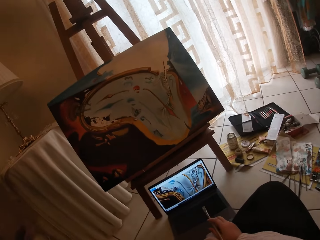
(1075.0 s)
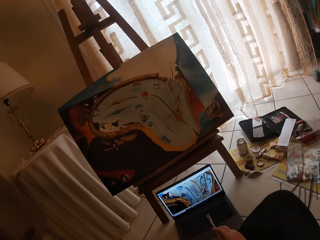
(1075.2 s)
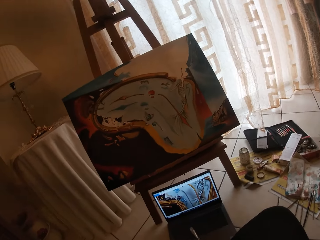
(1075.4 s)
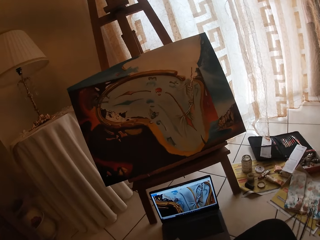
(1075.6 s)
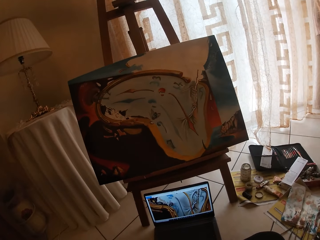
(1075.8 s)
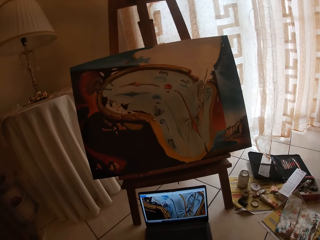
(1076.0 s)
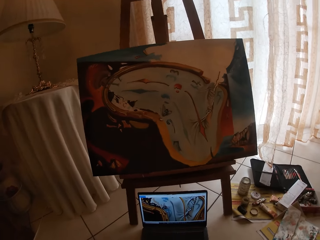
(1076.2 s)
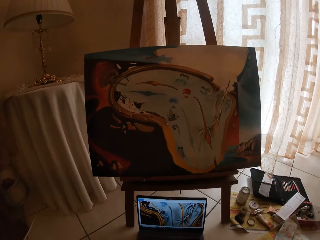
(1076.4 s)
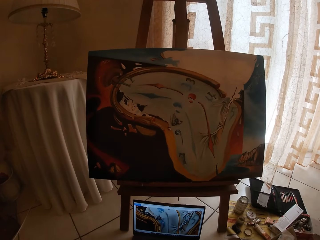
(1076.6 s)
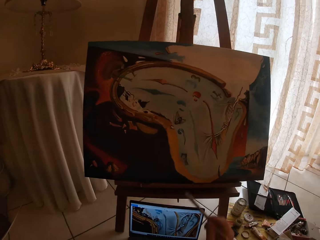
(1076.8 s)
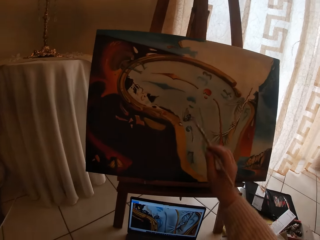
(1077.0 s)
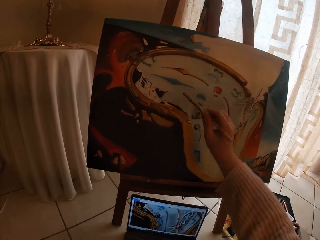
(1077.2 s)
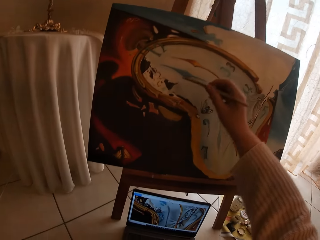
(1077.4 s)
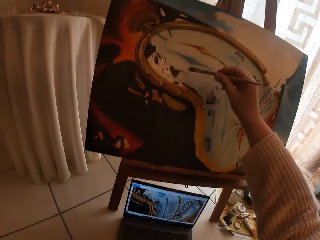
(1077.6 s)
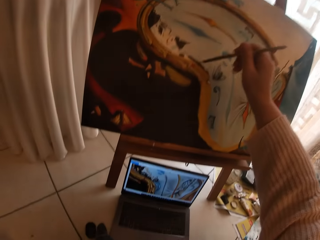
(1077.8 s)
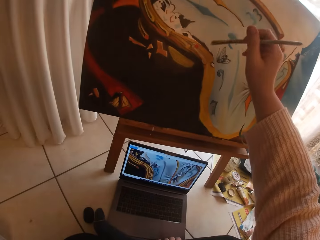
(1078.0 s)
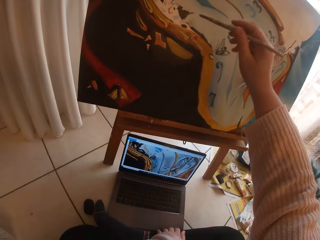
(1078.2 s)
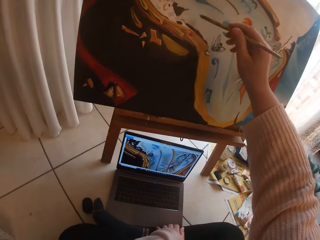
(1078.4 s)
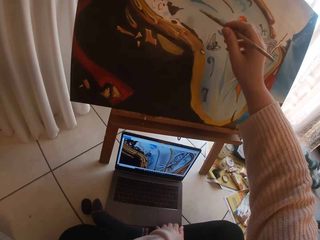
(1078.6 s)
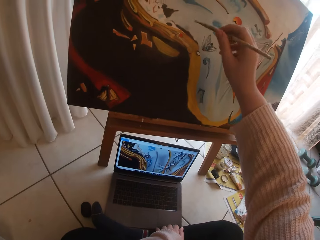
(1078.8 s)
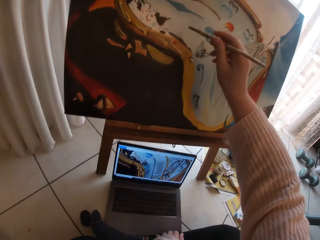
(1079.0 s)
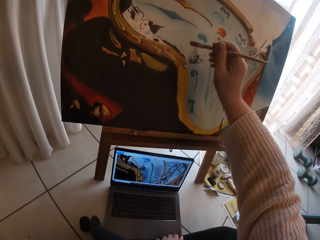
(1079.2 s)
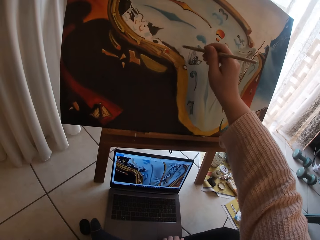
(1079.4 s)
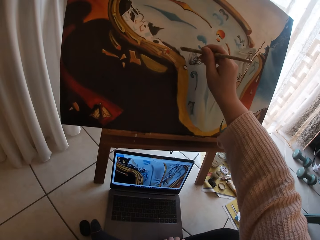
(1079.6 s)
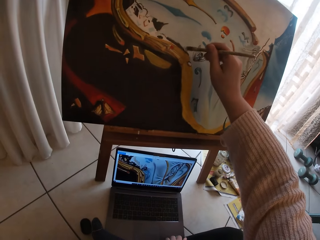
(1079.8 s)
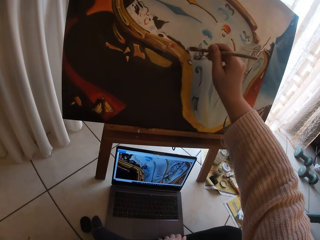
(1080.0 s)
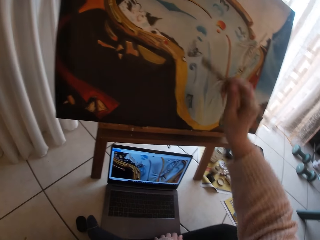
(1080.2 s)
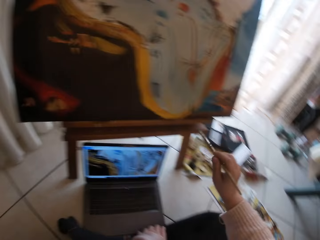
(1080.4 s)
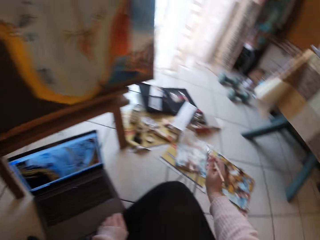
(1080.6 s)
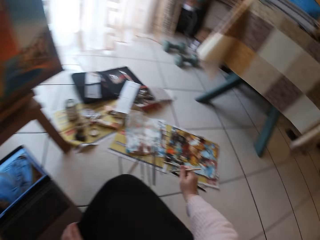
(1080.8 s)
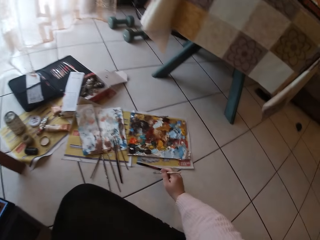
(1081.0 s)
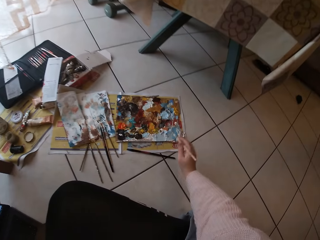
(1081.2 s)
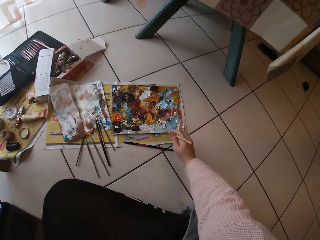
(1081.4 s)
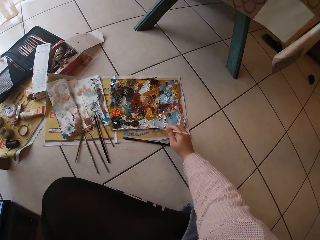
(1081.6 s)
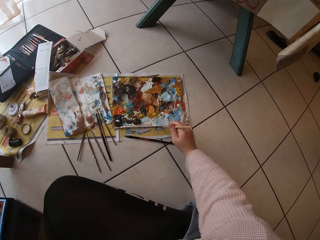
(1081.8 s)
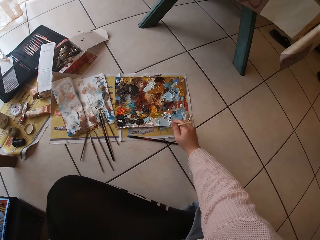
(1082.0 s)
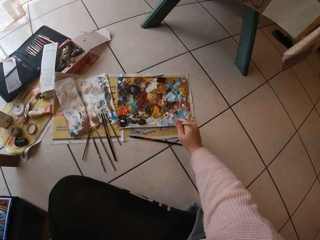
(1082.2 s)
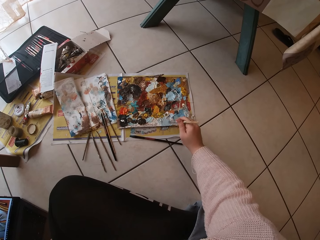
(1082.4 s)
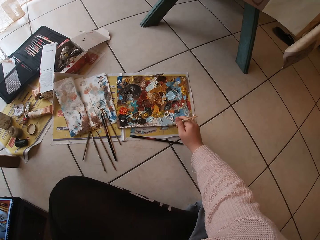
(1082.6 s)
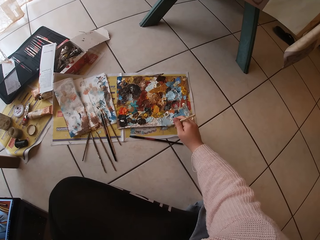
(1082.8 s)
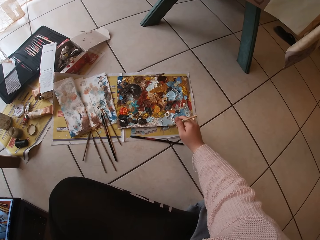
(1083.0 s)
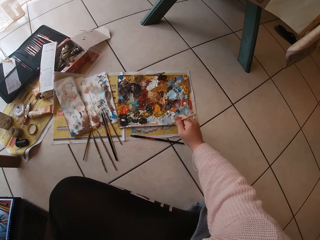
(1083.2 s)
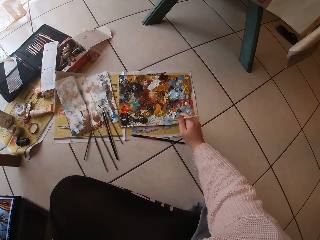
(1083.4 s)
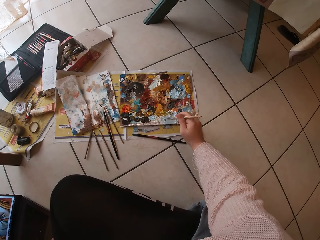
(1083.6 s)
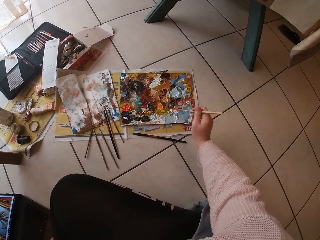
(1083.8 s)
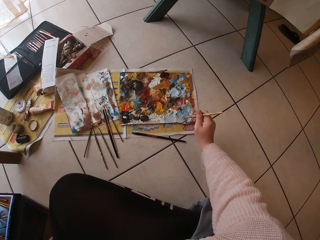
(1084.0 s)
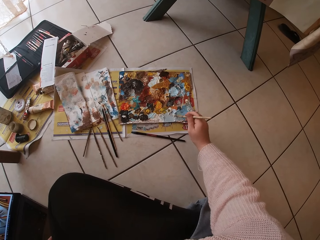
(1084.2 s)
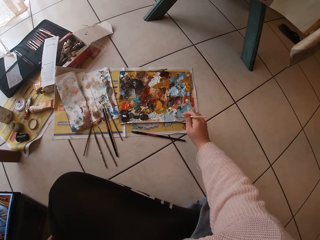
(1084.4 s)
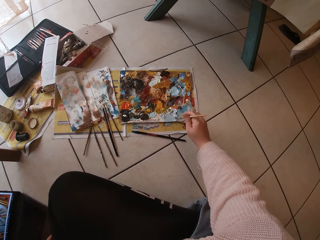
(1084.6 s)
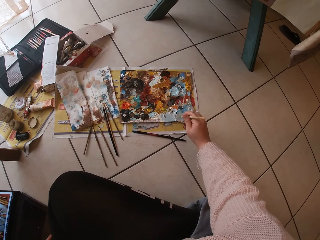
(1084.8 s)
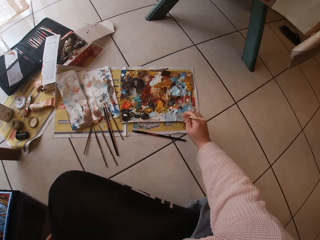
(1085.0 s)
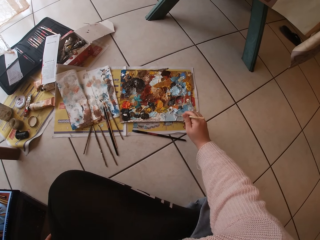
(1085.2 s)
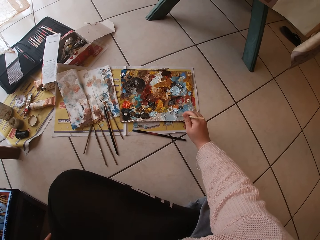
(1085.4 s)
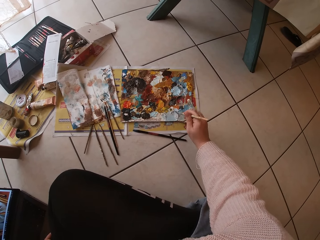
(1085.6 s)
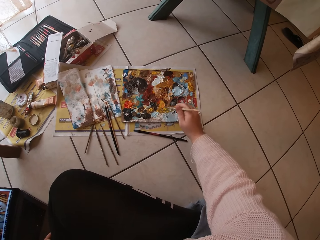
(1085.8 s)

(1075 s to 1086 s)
The camera wearer paints on the drawing board using the paint brush. They swirl the brush on the palette. They take the paint on the paint palette.

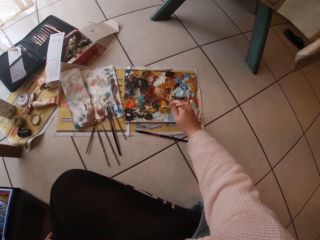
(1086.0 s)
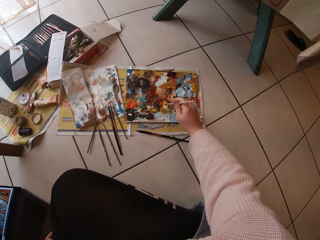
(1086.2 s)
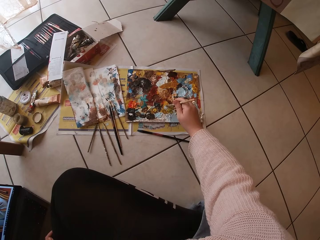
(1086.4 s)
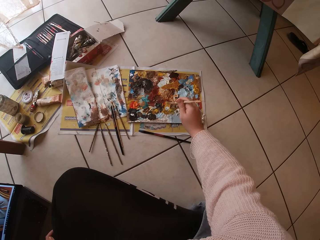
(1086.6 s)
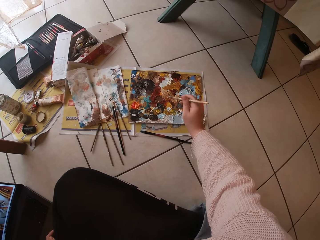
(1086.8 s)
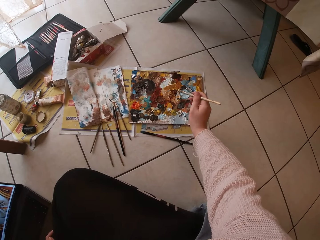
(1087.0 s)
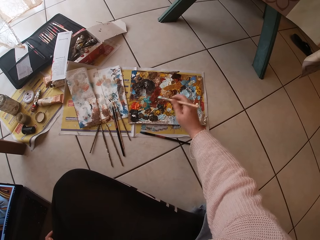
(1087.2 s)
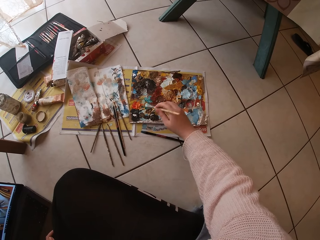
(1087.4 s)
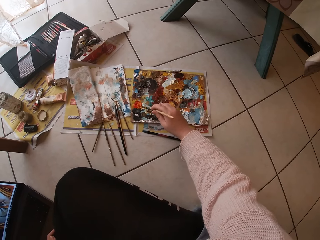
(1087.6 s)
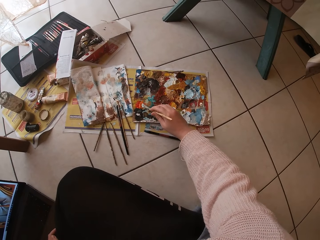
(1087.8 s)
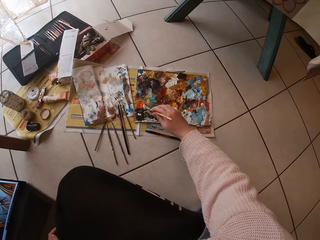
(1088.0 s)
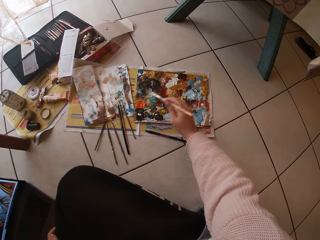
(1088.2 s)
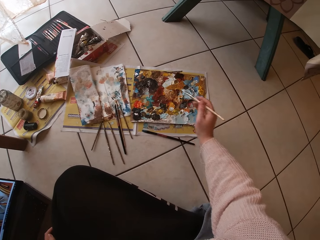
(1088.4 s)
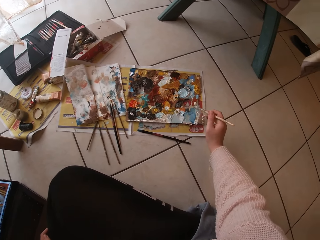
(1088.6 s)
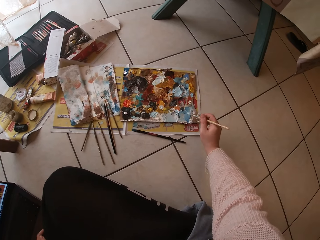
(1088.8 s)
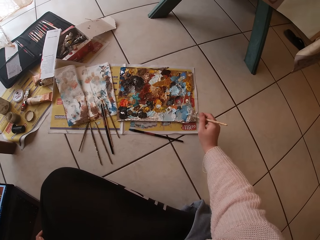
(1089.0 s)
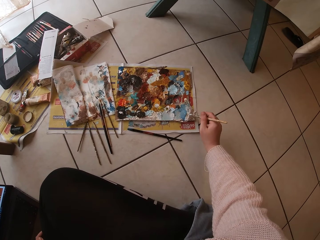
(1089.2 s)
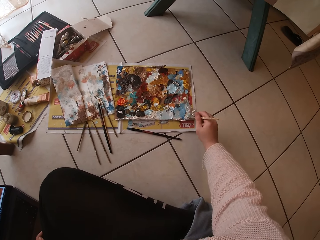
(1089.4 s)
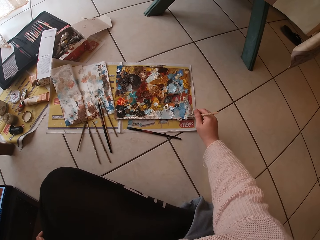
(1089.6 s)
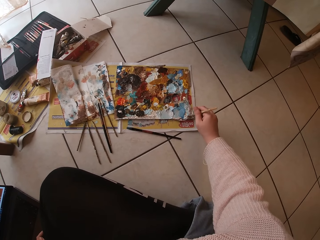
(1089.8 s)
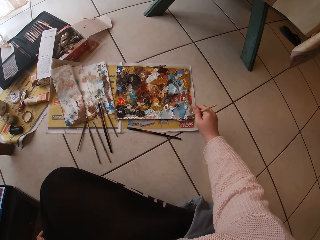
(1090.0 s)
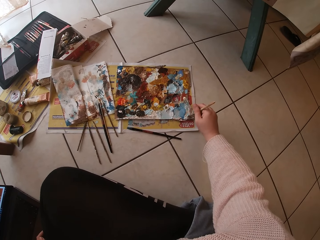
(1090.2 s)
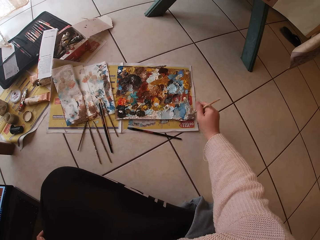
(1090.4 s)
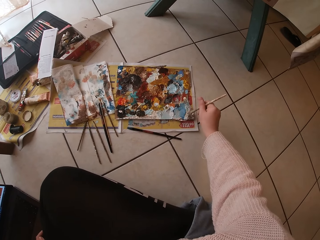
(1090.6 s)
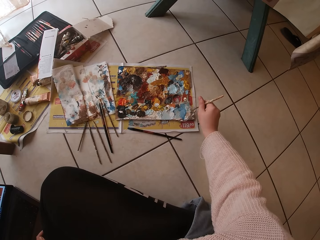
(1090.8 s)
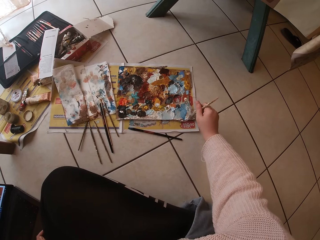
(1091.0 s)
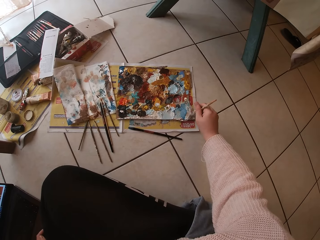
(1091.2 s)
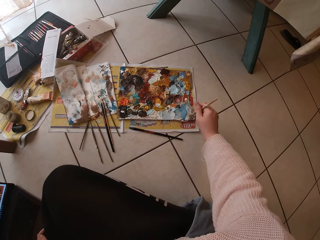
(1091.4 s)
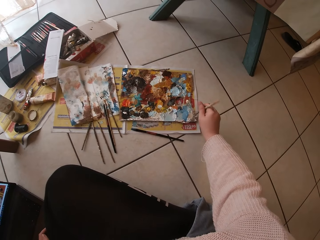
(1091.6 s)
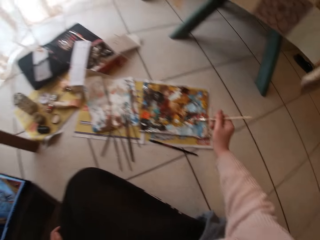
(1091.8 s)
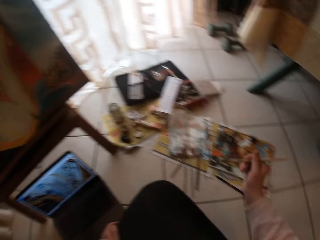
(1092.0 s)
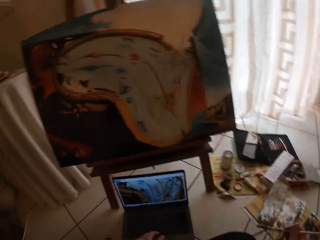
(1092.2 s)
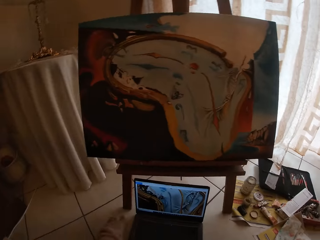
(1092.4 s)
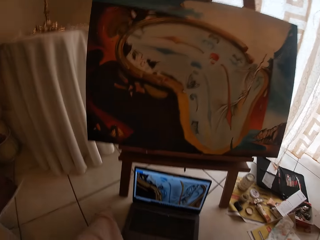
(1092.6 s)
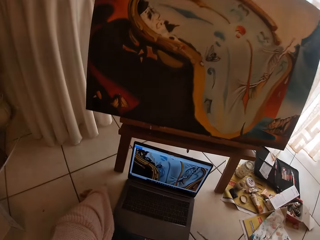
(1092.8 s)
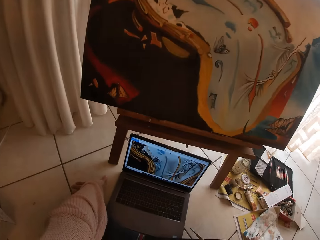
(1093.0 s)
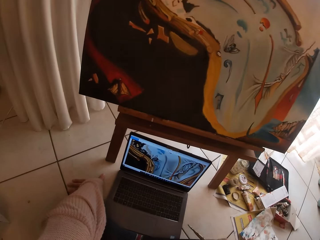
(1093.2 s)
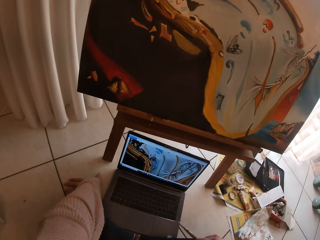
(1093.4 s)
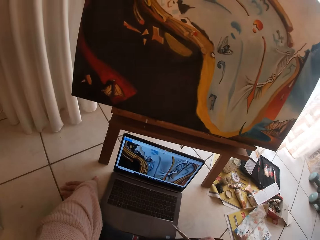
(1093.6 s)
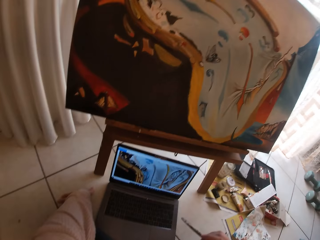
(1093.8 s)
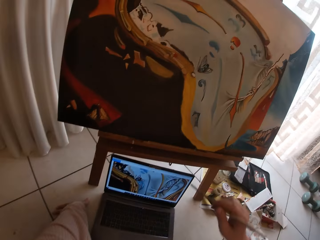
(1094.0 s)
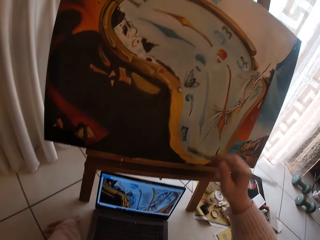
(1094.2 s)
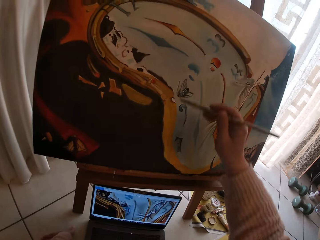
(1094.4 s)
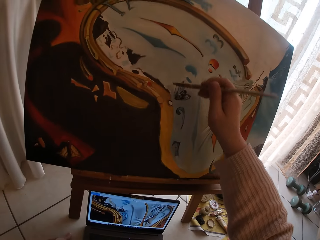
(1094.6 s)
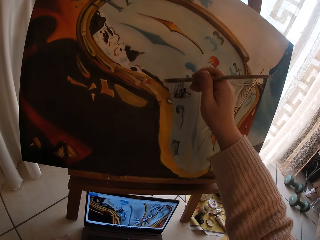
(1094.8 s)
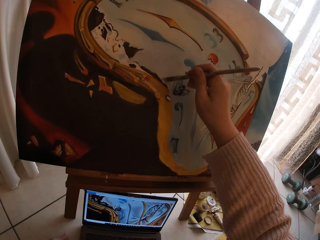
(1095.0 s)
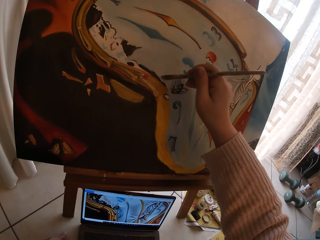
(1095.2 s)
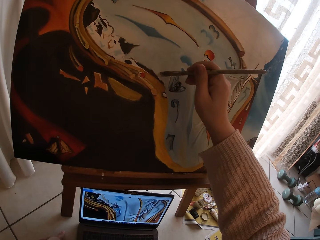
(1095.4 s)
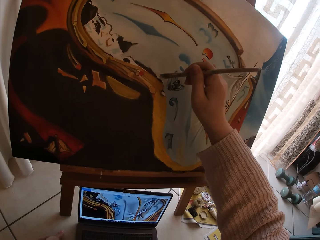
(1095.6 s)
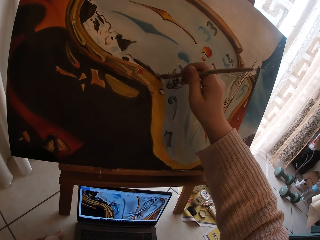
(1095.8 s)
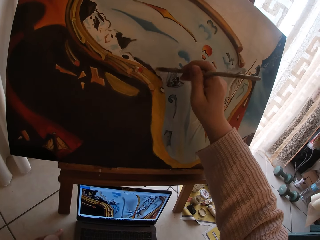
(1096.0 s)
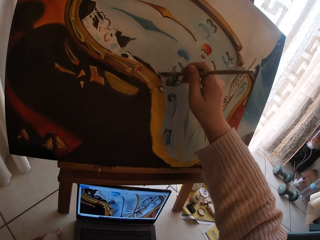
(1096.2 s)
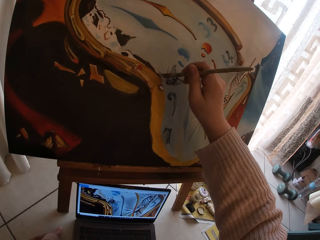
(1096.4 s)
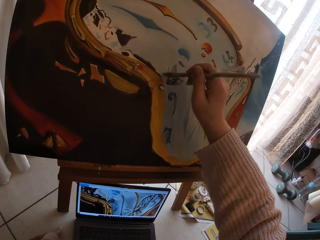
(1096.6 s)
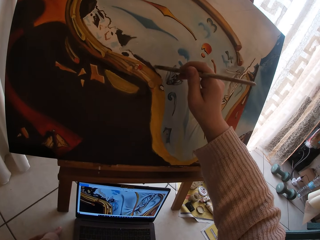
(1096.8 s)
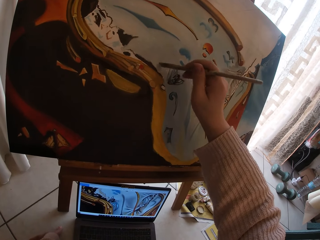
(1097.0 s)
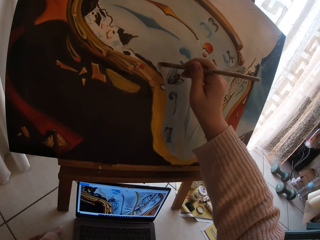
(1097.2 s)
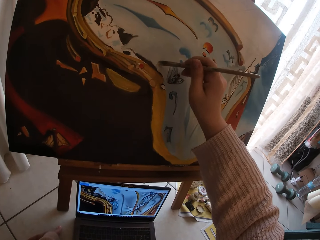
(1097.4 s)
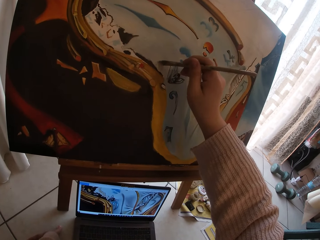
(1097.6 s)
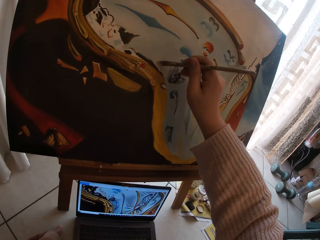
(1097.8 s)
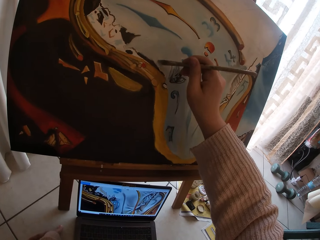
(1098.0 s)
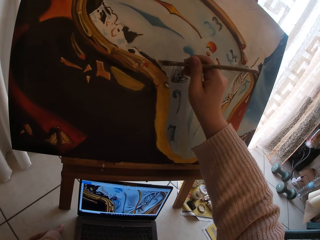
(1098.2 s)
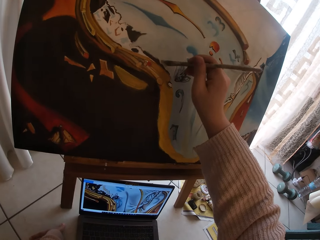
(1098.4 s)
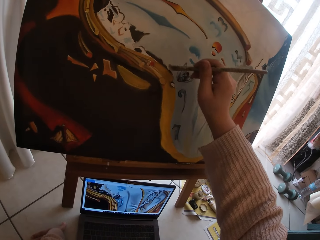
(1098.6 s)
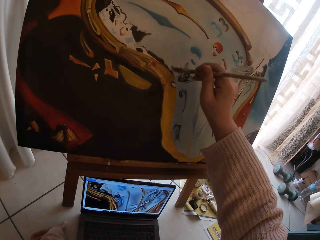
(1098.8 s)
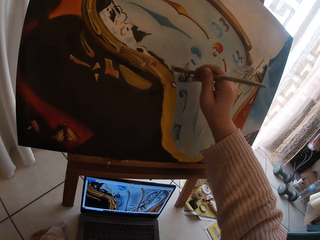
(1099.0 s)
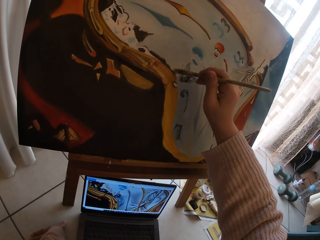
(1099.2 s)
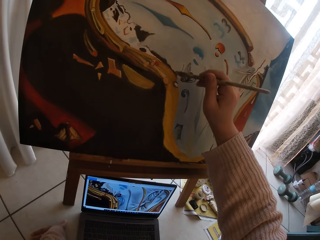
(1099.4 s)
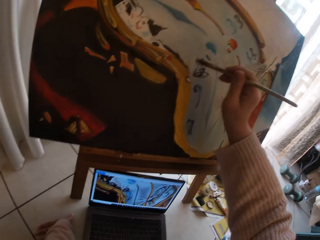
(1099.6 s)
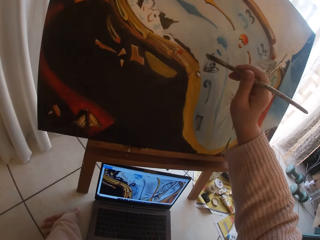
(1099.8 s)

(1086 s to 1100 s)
The camera wearer mixes different colors. They paint on the canvas.
